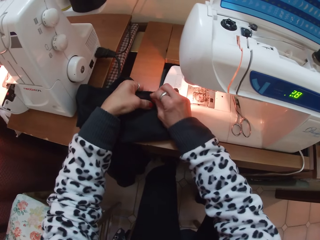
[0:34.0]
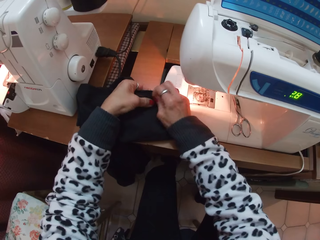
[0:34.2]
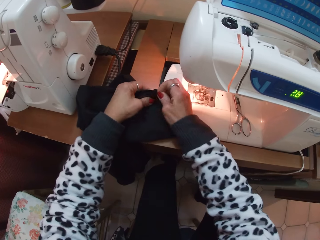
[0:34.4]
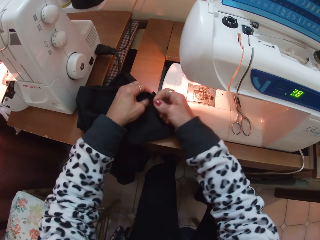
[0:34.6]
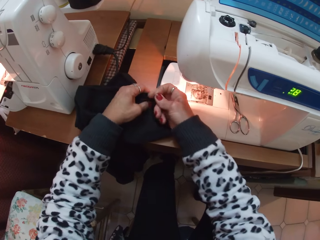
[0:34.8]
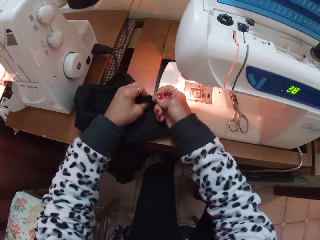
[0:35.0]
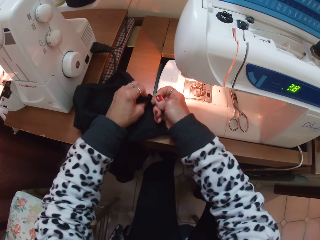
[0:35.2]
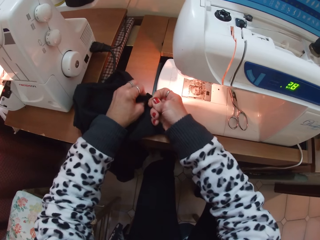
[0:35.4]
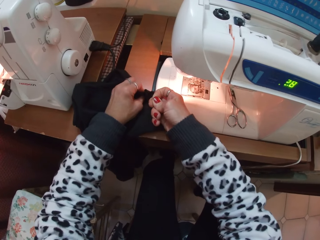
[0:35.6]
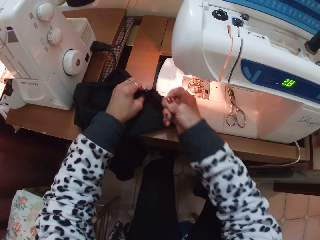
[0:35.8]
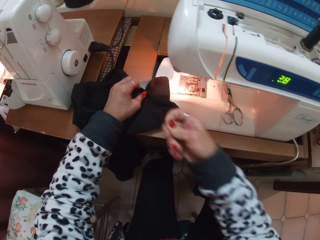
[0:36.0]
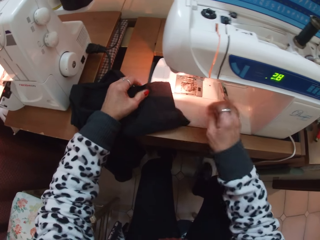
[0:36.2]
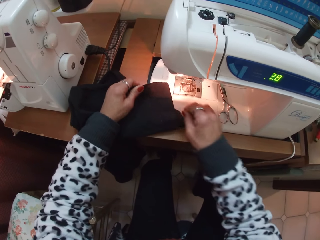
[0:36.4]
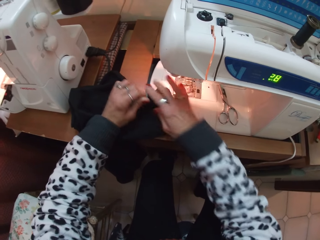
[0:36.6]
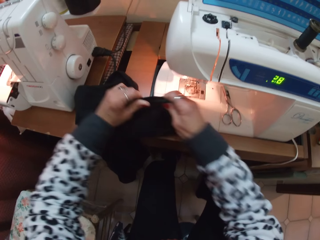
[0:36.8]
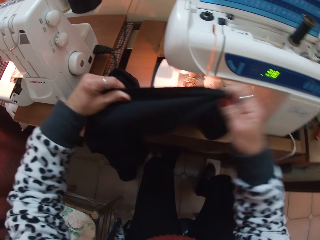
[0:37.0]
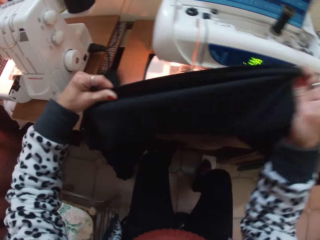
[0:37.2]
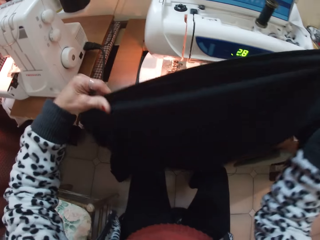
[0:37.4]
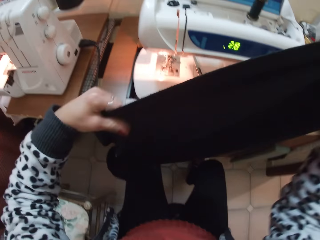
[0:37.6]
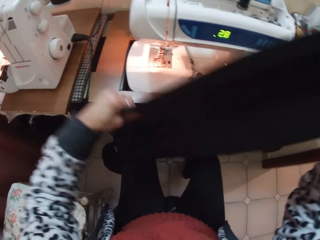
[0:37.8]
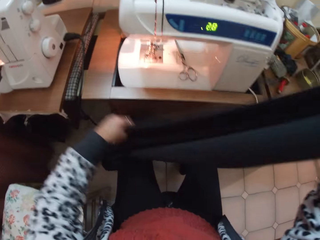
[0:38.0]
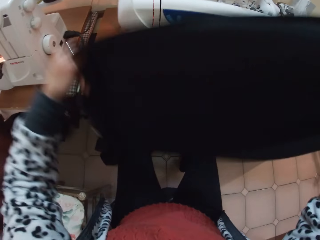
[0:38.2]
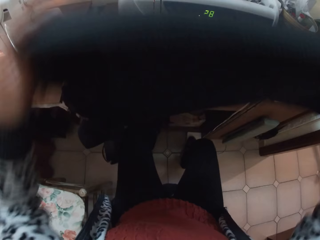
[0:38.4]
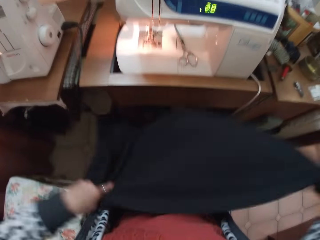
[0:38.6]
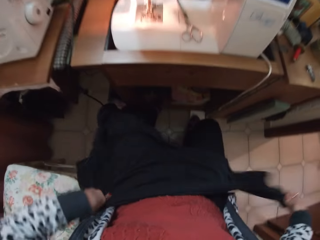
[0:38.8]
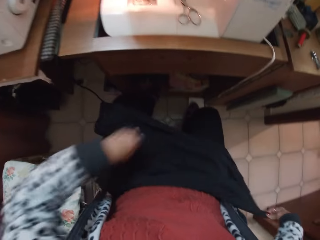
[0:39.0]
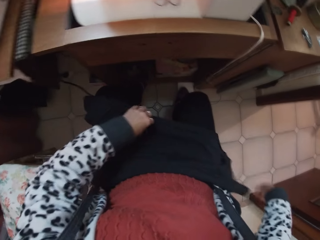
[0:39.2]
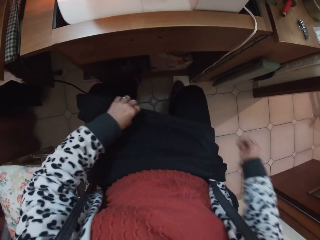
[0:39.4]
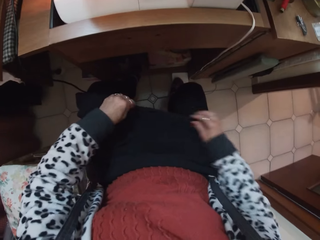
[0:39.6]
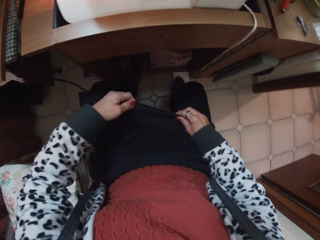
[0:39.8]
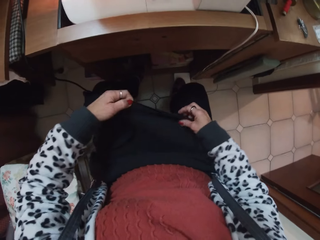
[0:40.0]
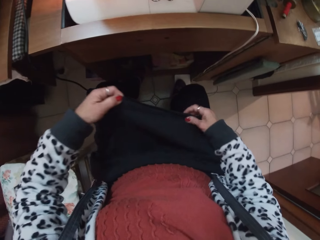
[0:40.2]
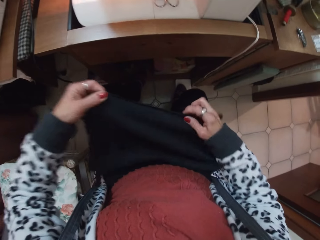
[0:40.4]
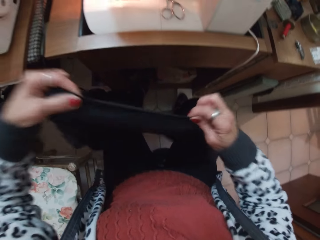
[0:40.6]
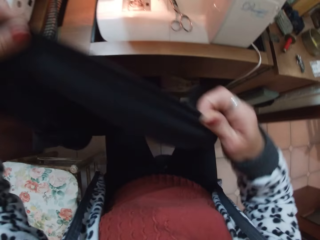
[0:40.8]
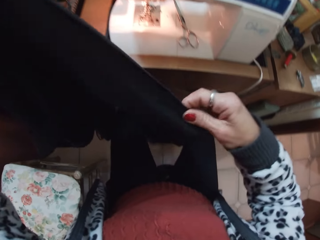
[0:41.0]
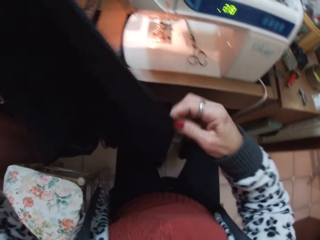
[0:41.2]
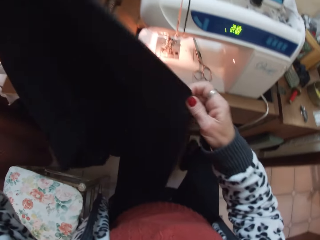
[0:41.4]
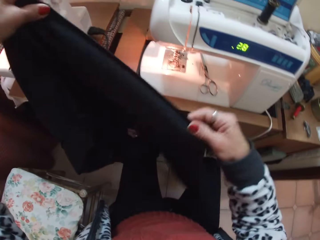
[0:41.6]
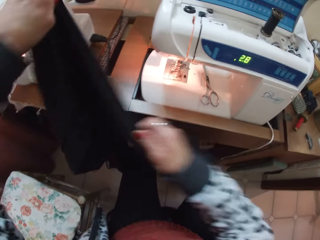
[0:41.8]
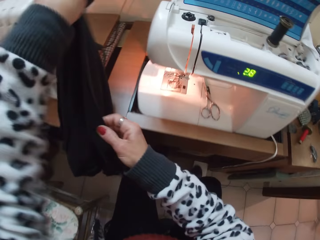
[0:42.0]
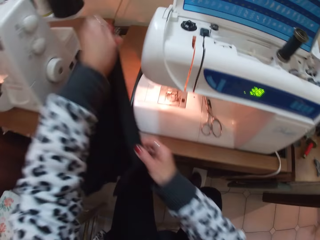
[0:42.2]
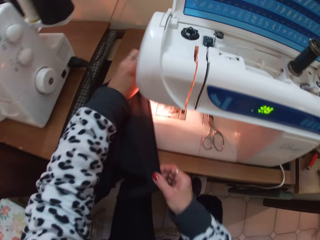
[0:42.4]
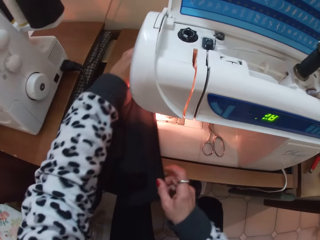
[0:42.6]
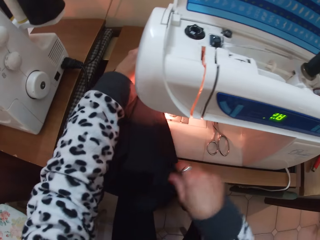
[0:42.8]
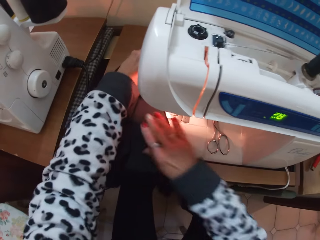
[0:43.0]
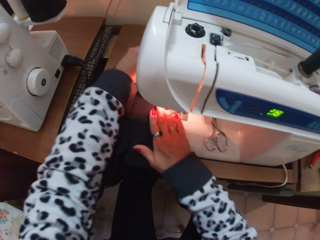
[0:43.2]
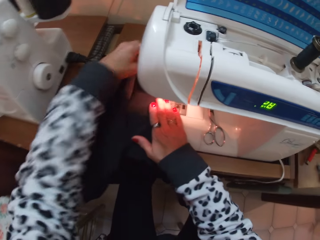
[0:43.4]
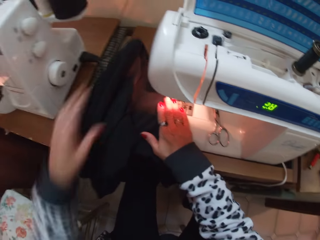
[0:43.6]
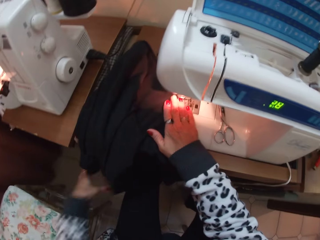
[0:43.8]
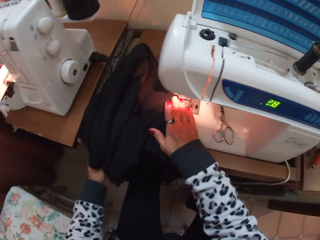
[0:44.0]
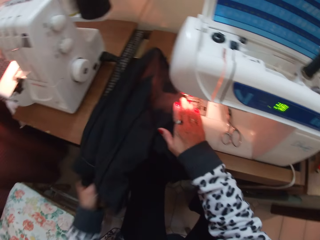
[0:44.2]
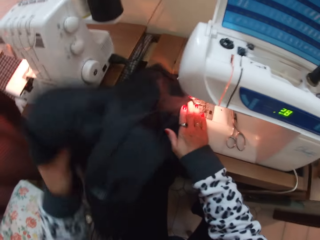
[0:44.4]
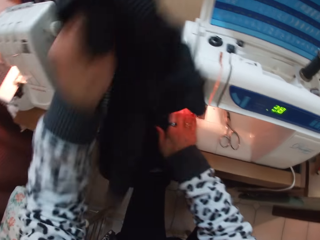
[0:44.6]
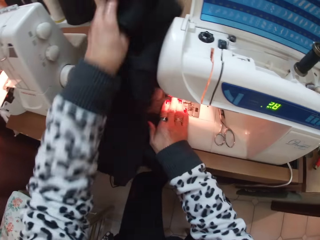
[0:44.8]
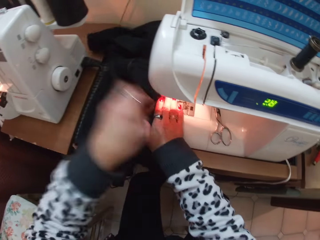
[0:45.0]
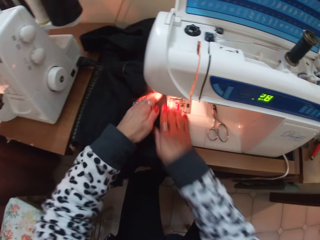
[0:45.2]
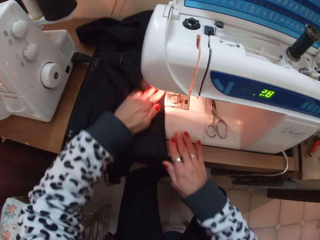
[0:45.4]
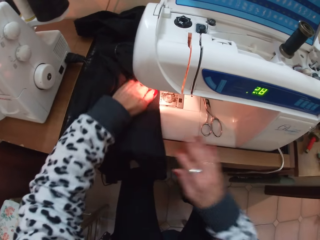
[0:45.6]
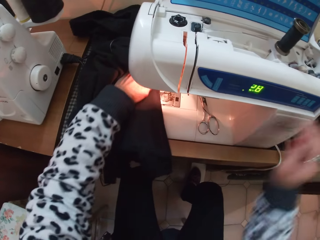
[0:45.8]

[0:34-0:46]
The camera wearer removes a thread. They hold a fabric. They adjust the trouser. They place the trouser on a sewing machine.

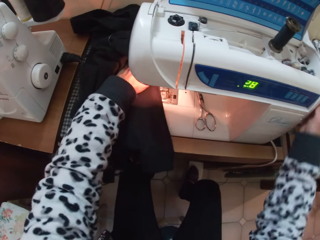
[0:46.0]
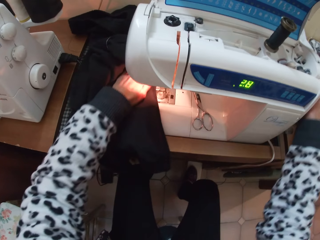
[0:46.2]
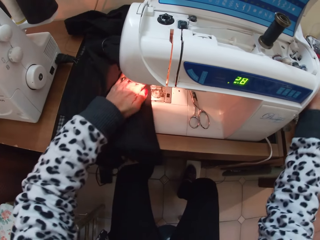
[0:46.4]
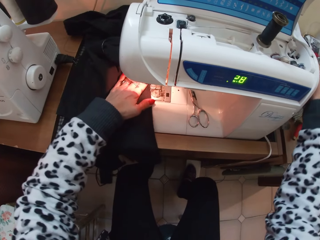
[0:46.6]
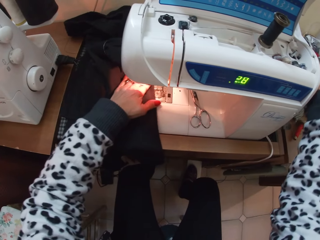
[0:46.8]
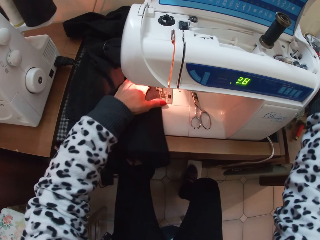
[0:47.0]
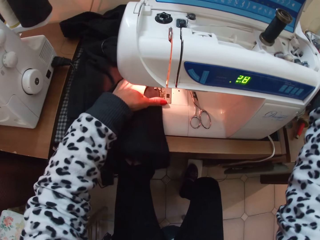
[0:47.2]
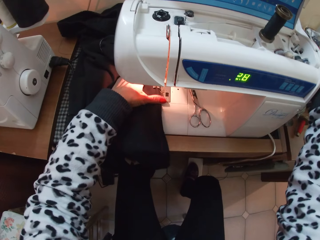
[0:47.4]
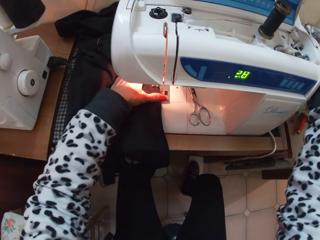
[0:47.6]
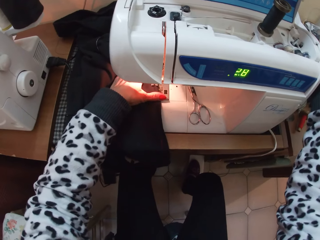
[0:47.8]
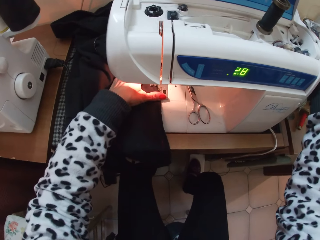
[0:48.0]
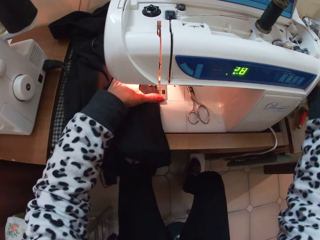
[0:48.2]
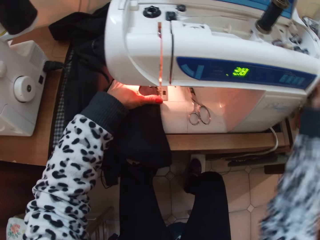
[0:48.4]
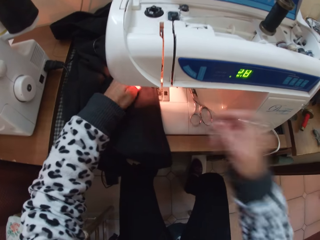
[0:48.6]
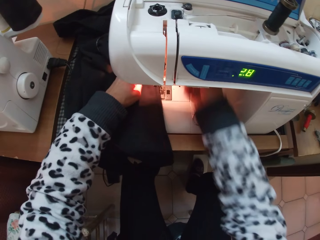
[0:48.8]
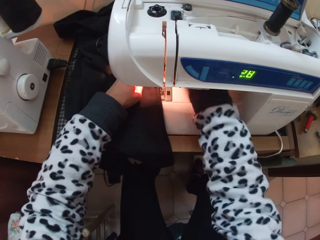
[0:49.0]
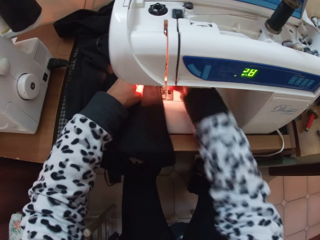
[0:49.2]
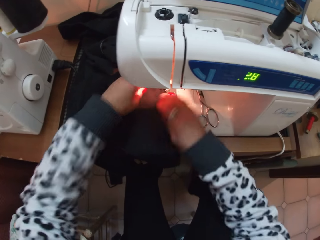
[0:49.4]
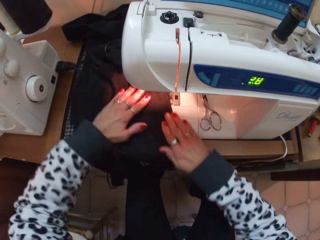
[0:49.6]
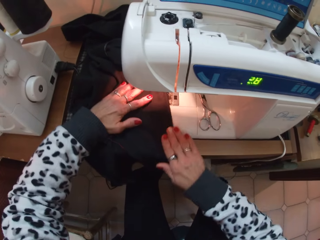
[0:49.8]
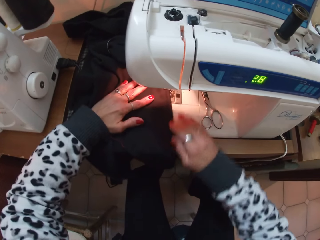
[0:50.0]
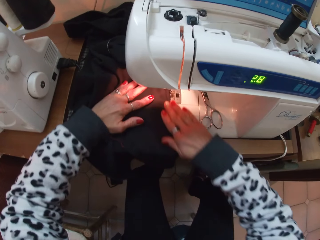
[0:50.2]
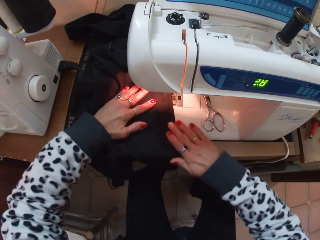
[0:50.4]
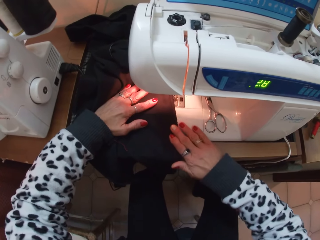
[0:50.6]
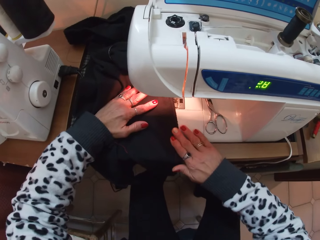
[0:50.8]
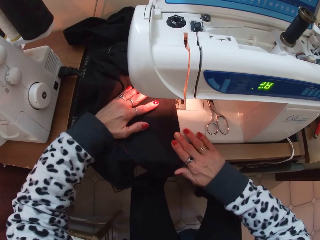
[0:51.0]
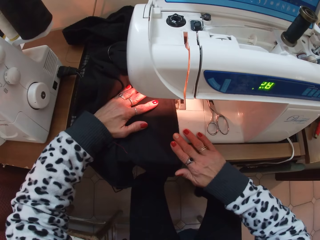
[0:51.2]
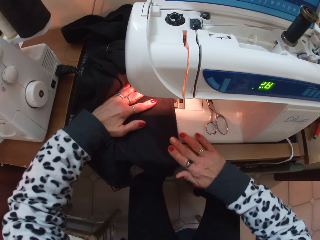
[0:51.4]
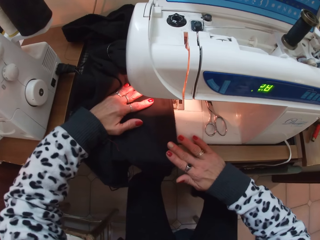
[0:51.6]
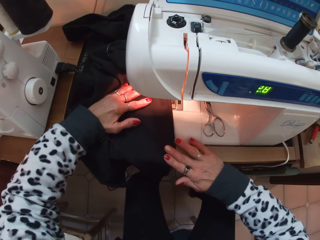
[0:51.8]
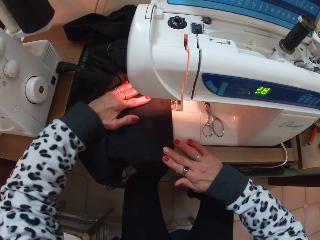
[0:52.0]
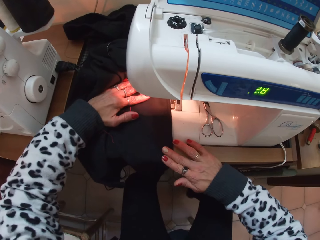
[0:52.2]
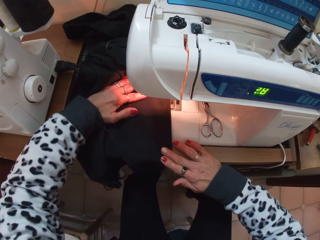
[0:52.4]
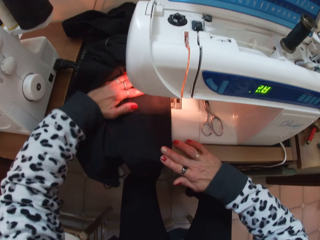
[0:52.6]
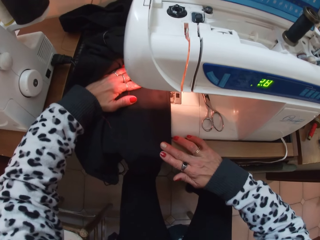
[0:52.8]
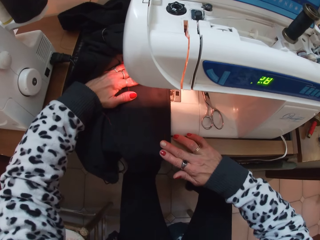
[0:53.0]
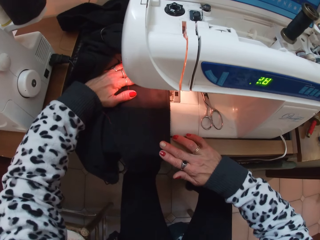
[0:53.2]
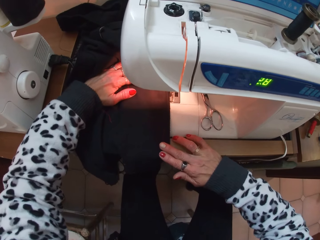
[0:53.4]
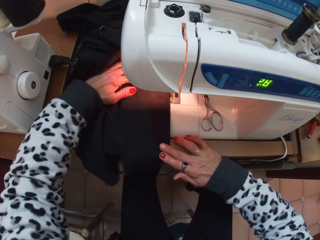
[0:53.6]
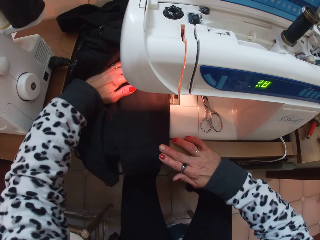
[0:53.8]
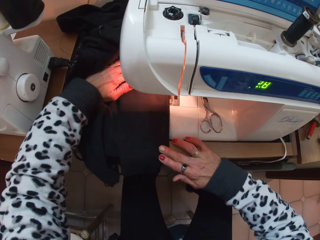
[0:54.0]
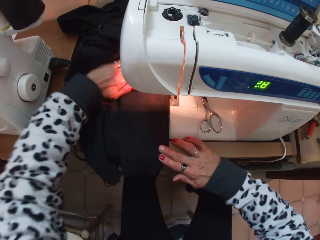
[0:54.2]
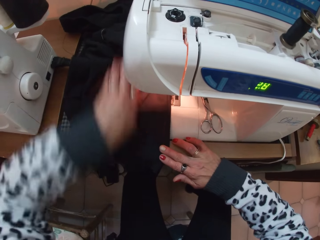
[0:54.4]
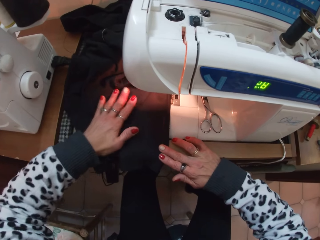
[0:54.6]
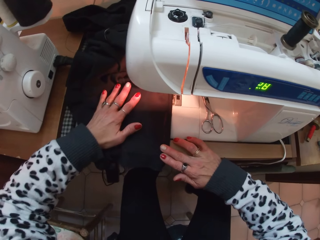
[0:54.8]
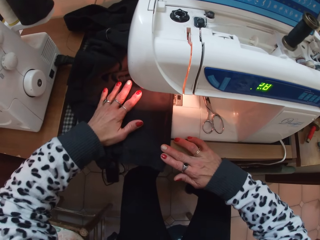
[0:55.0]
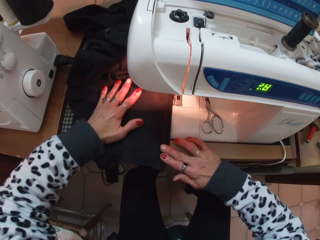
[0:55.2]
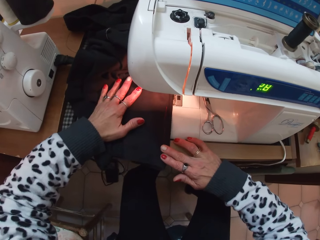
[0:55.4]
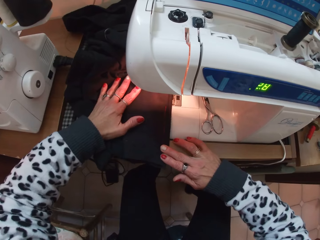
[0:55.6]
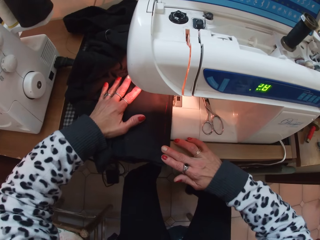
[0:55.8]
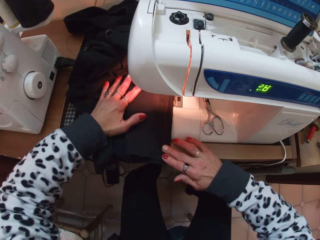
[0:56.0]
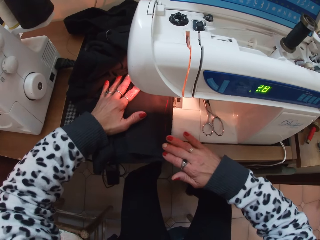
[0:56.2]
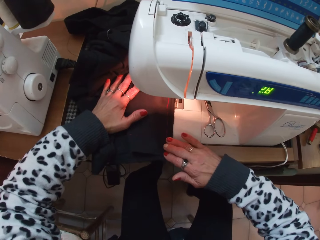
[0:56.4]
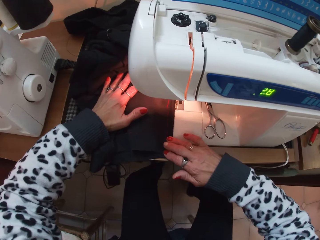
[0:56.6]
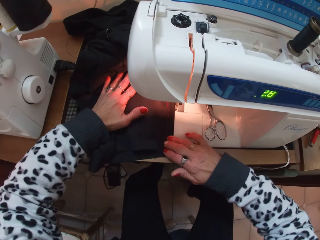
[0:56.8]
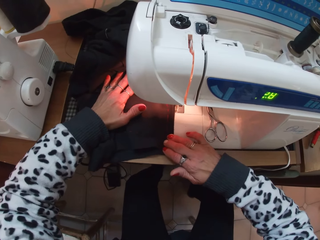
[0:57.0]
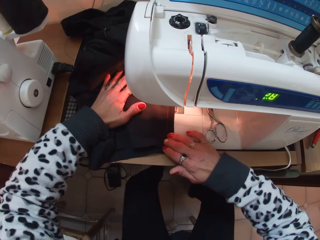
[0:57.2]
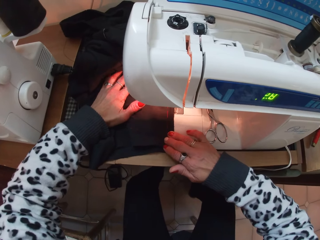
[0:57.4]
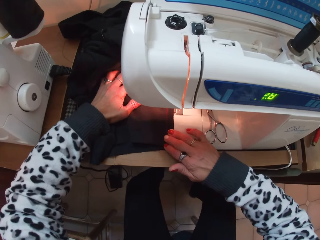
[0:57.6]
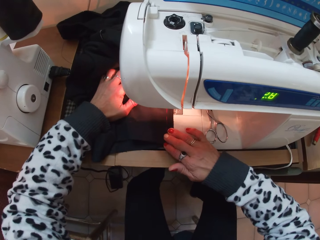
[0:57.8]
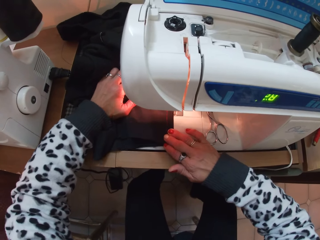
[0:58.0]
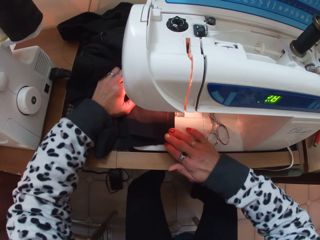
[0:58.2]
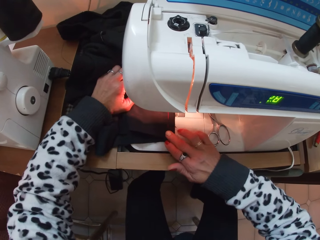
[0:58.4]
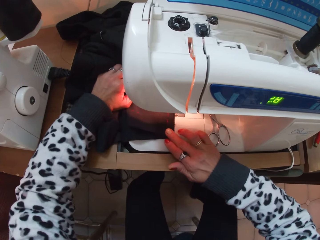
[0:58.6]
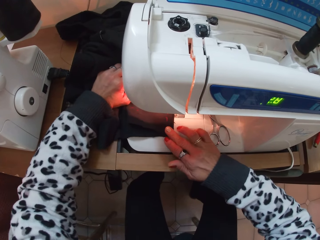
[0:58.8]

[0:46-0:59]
The camera wearer sews the trouser. They sew a fabric. They push the fabric through the sewing machine.
